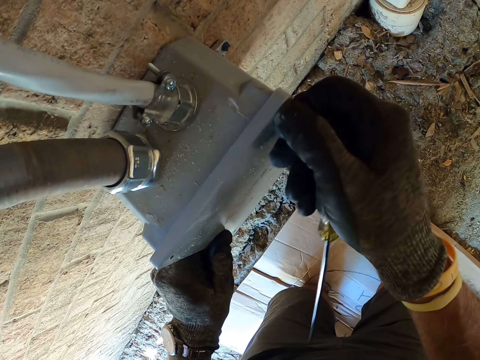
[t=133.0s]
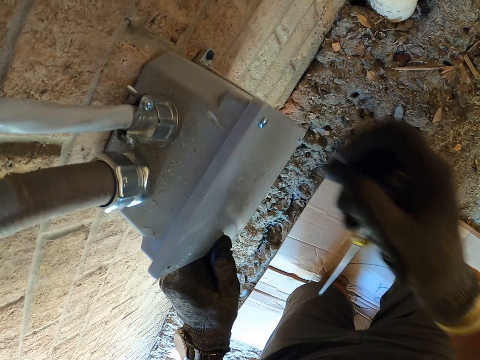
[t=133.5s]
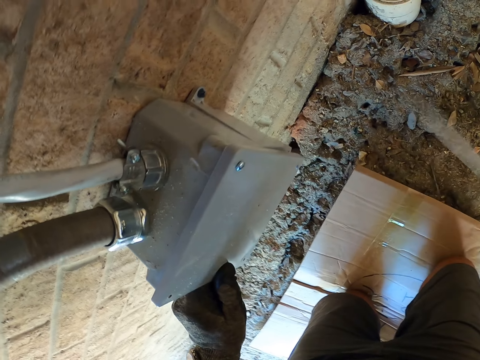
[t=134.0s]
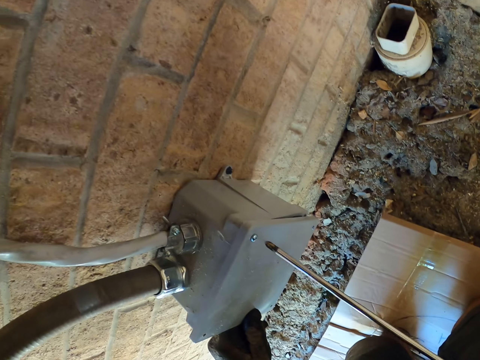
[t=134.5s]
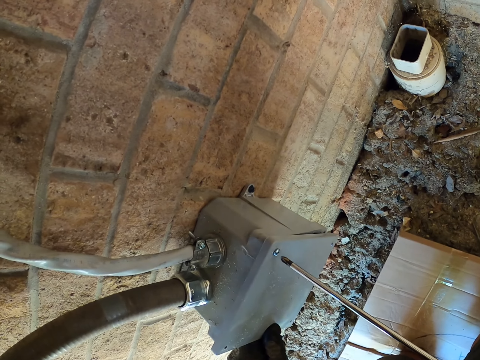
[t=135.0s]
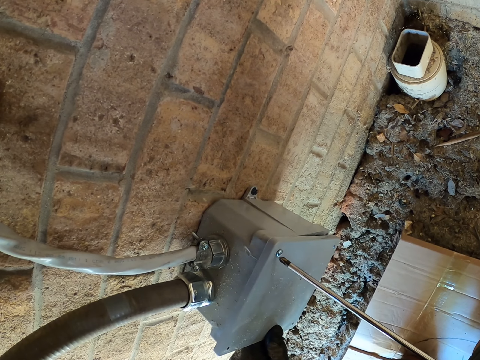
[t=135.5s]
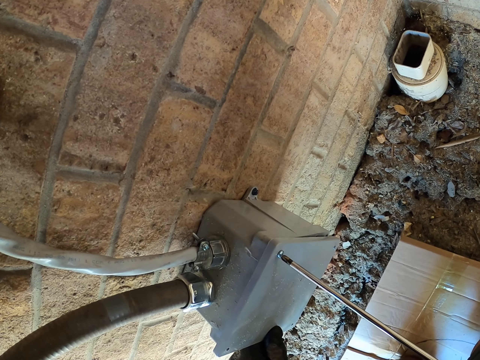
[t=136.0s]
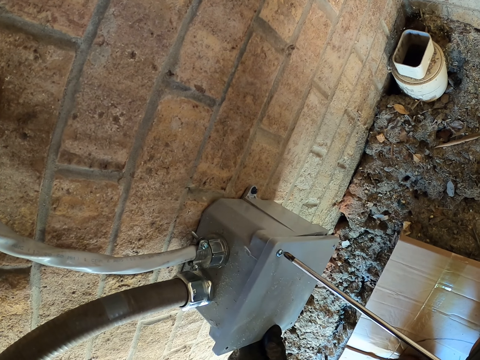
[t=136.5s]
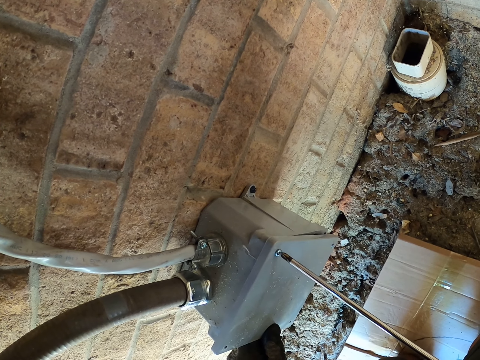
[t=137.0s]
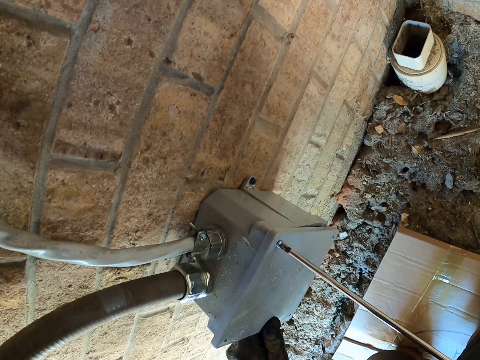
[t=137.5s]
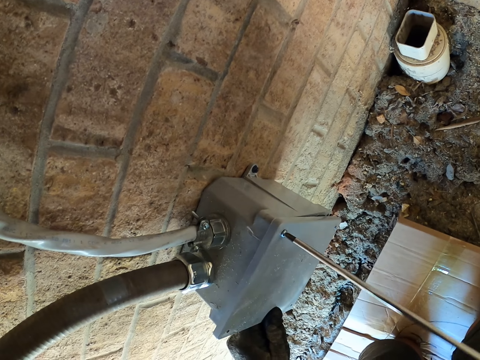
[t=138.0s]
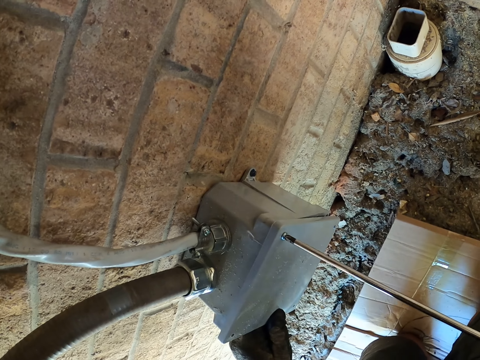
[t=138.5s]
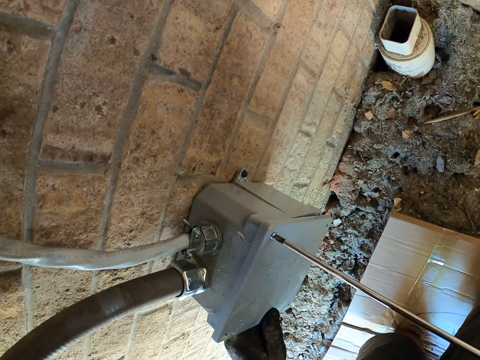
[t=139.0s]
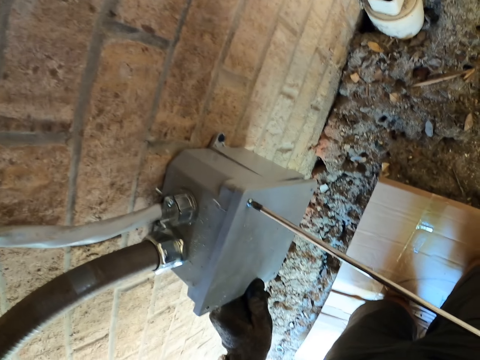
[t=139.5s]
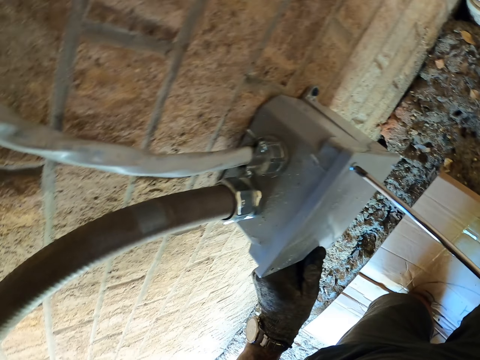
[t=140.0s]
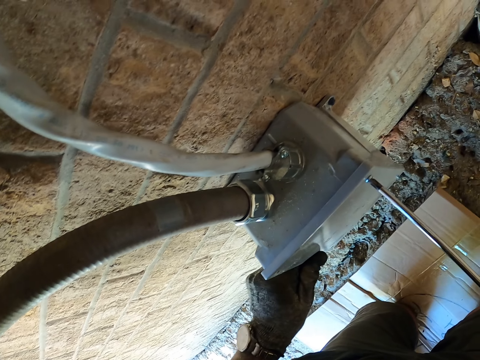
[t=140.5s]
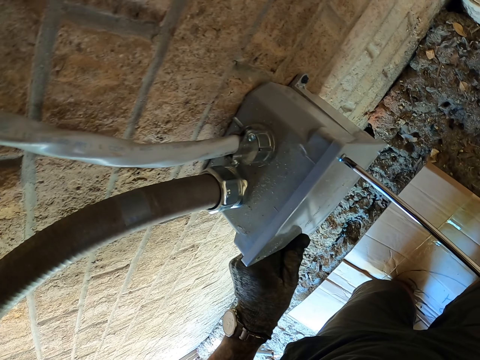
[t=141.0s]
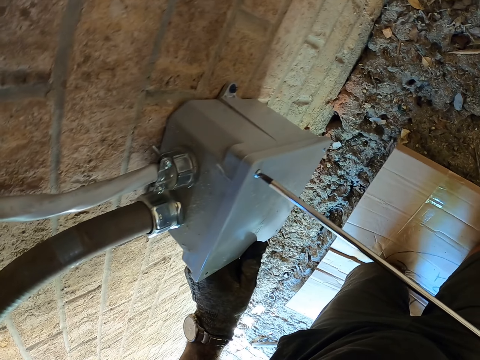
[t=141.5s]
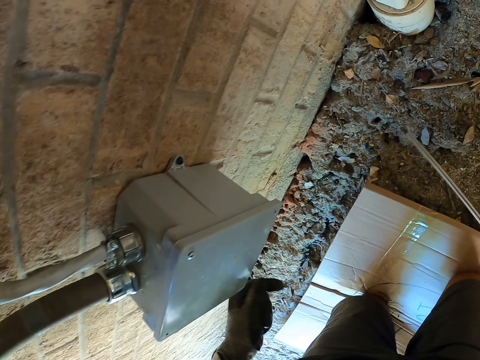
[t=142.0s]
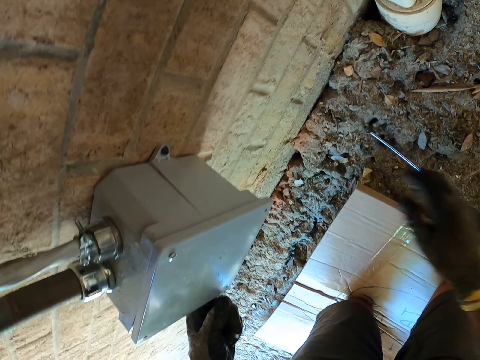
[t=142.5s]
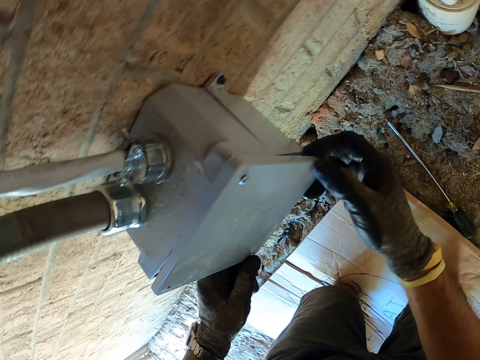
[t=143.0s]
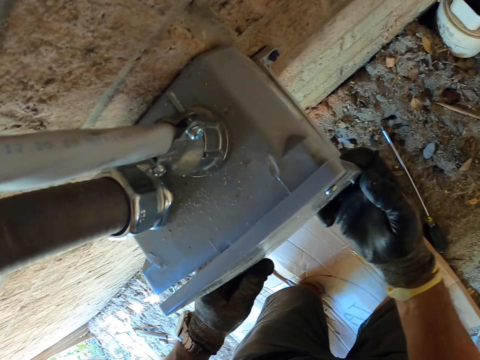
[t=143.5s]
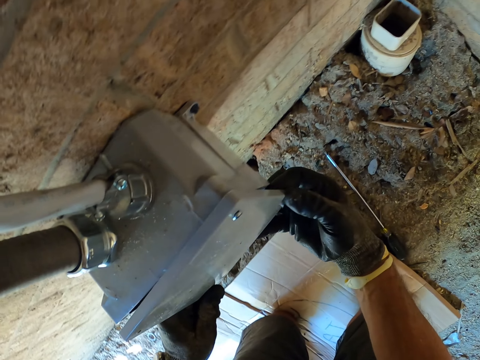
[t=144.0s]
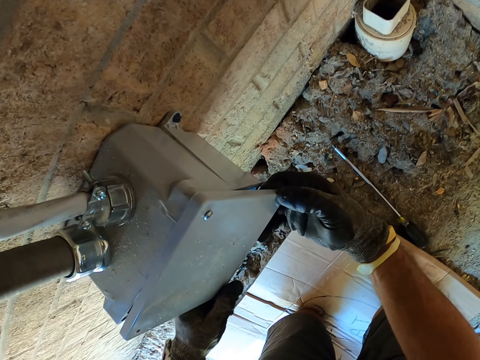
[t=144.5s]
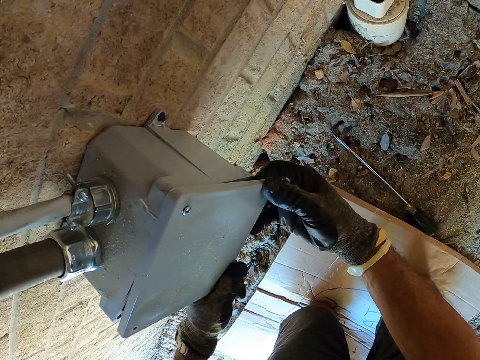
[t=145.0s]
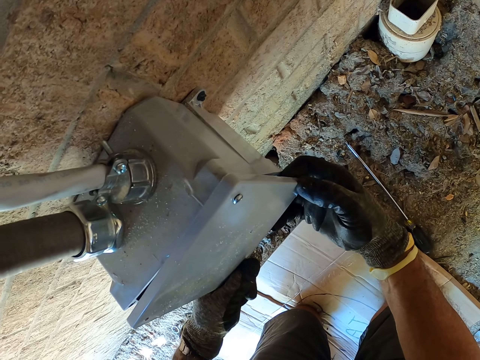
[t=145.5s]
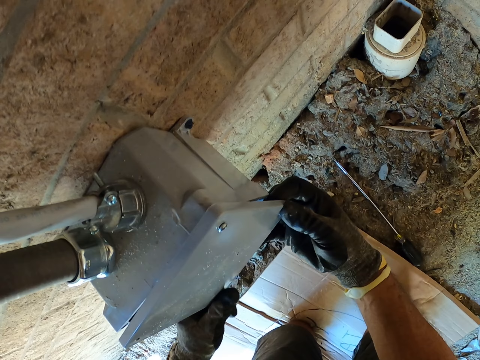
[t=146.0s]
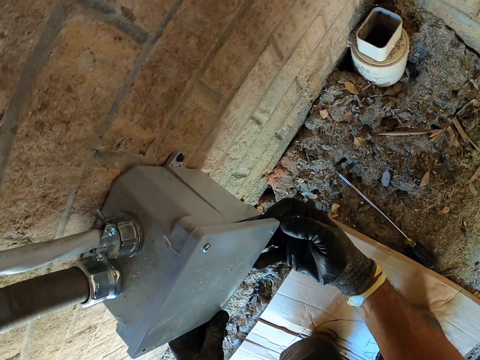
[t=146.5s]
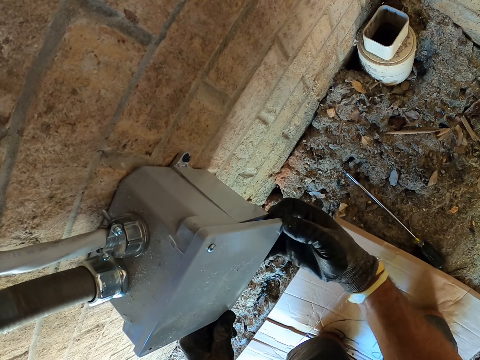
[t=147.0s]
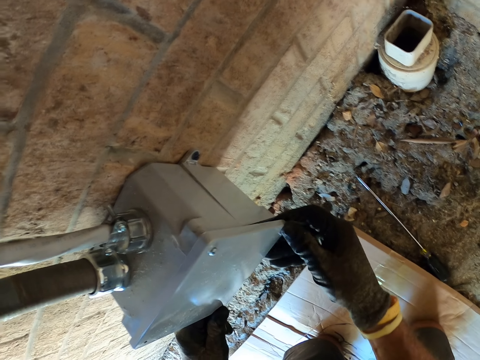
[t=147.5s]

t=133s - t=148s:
The camera wearer tightens the screws on the lead.

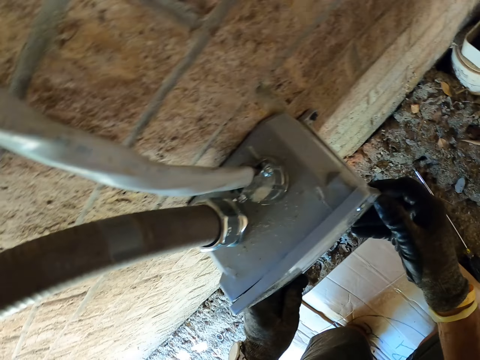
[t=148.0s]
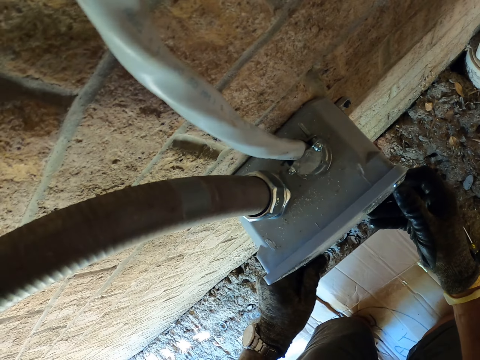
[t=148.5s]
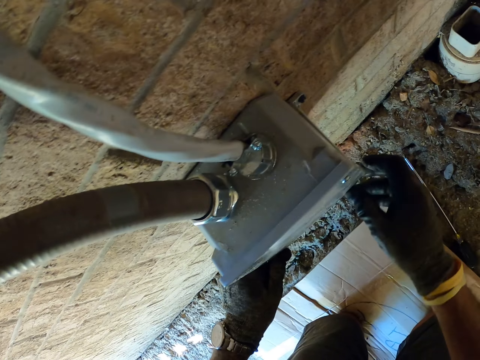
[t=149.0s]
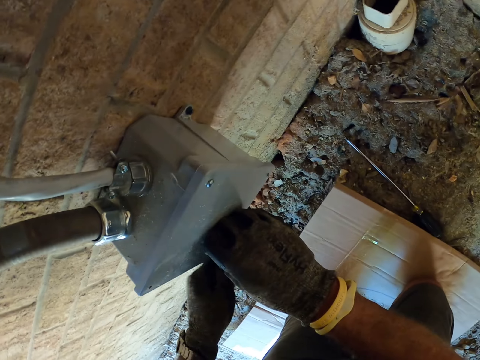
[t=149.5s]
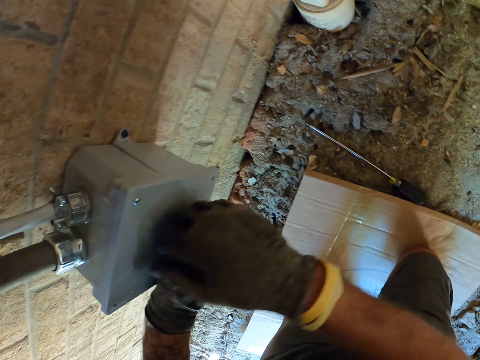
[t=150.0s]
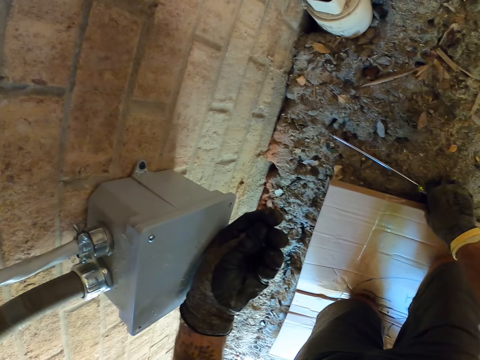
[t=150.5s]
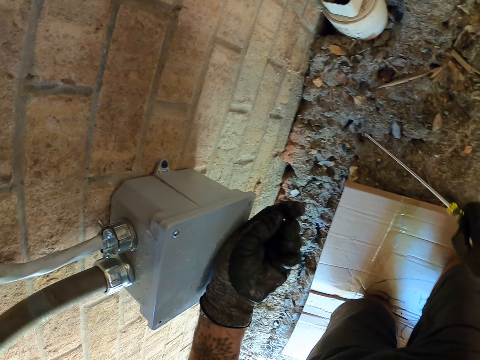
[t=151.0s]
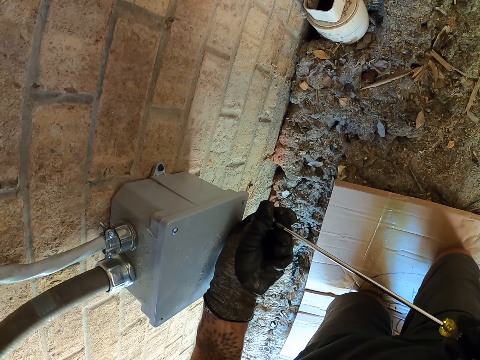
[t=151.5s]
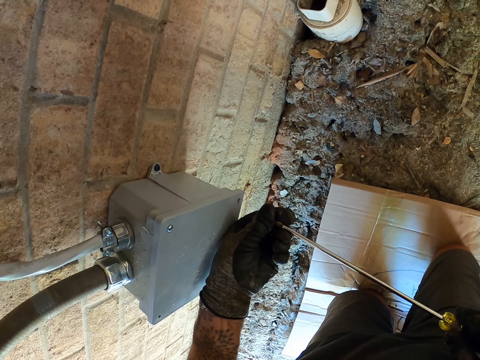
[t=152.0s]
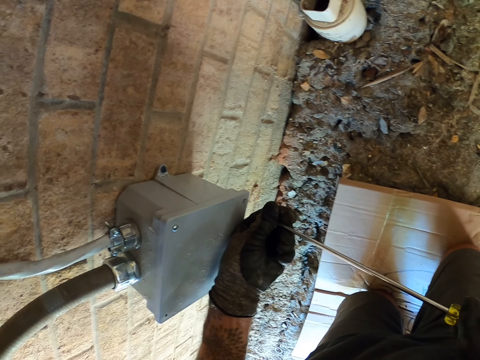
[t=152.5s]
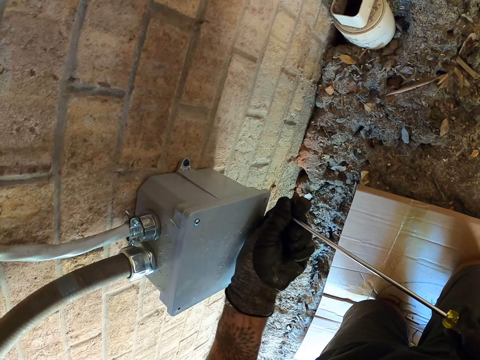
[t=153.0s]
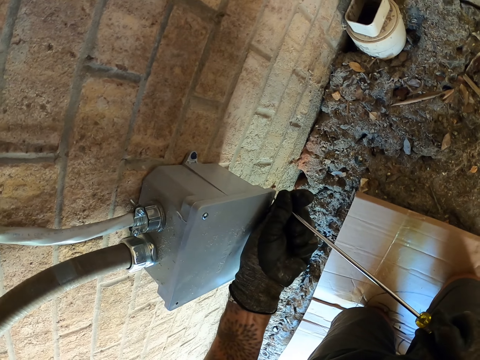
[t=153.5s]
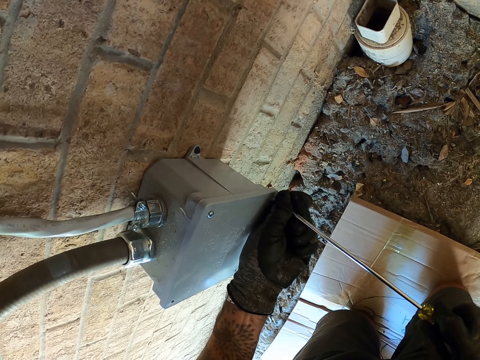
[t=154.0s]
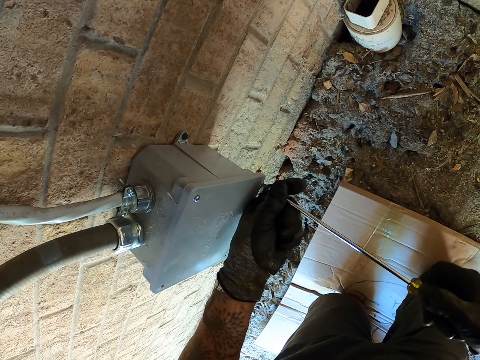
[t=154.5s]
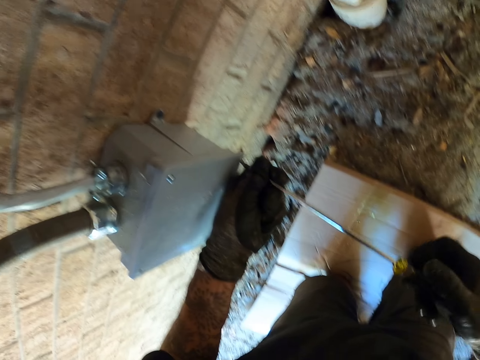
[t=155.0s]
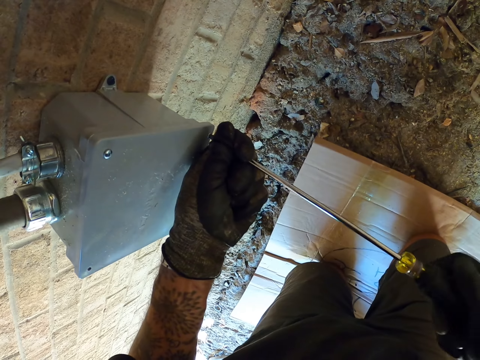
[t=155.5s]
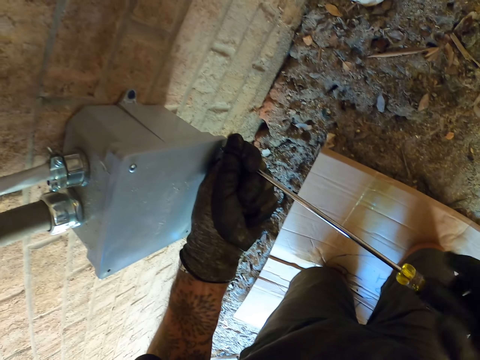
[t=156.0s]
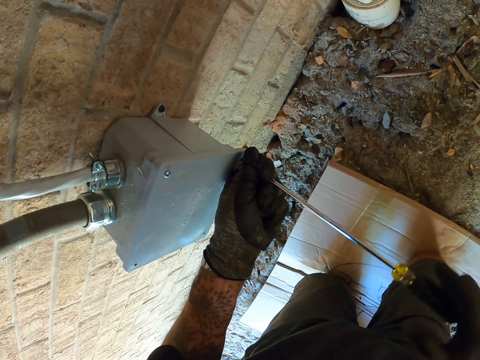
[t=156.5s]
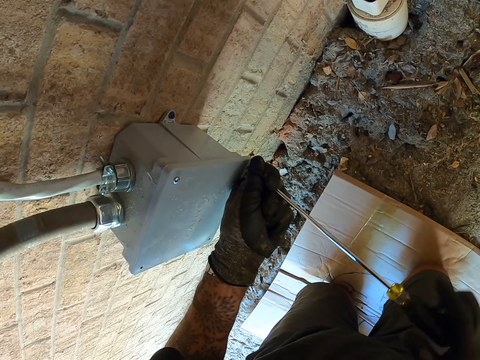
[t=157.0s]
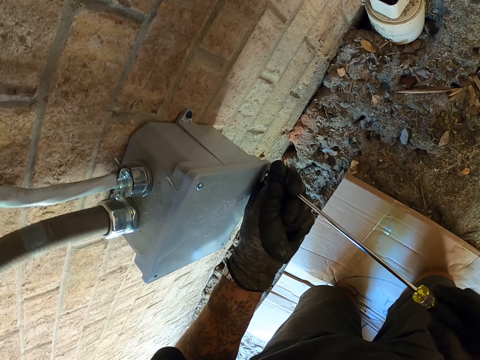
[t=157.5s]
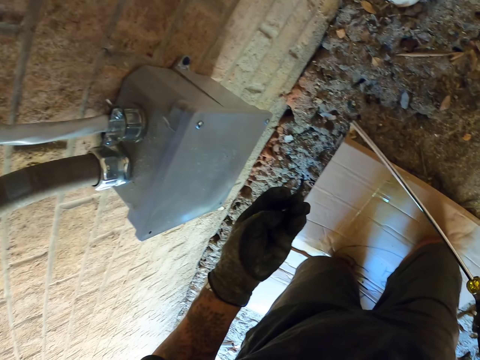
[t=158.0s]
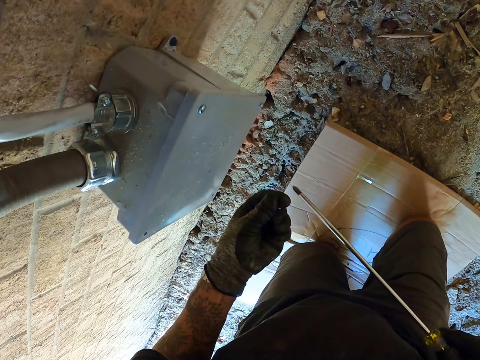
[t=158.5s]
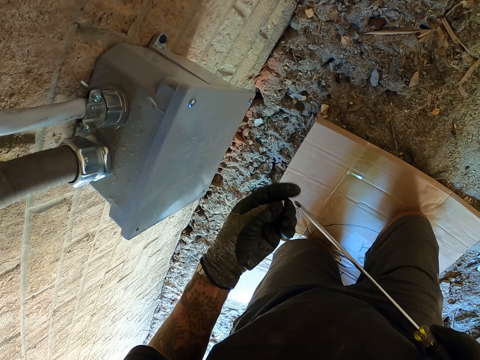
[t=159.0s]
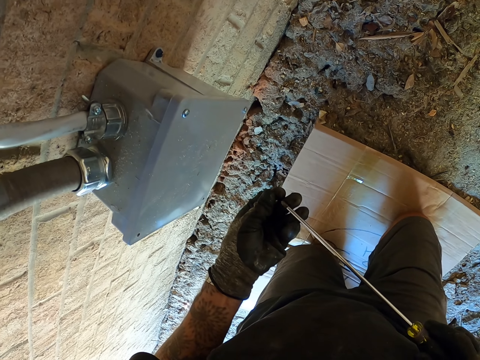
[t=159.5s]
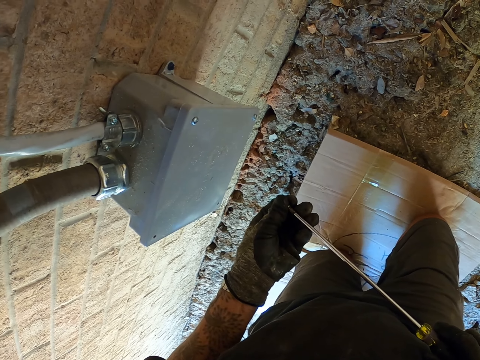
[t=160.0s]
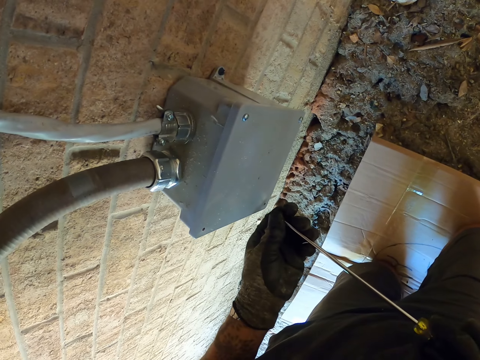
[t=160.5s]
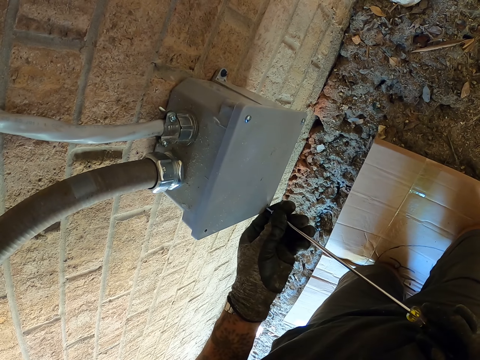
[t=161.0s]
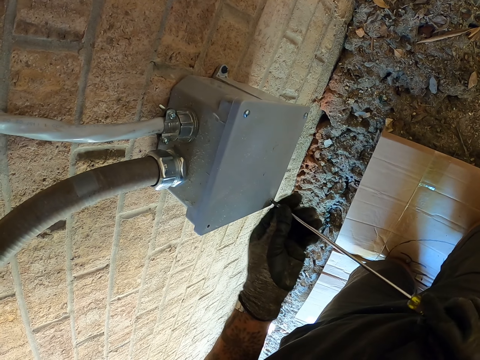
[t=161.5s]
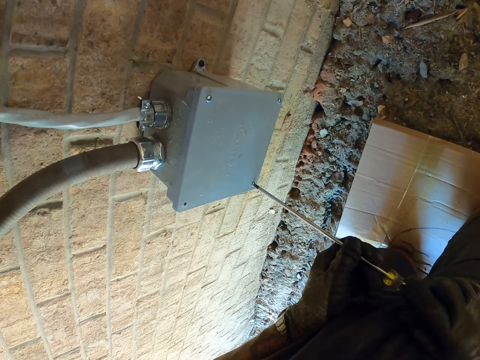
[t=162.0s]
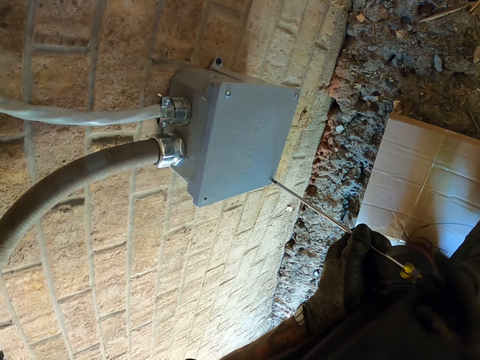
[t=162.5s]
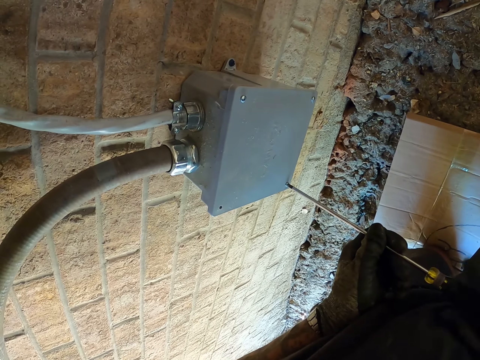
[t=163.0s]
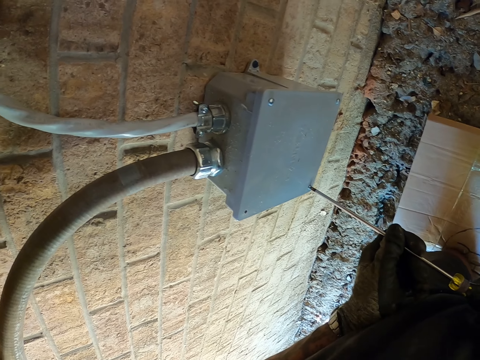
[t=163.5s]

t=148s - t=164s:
The camera wearer screws on the lead. They hold the screw.
